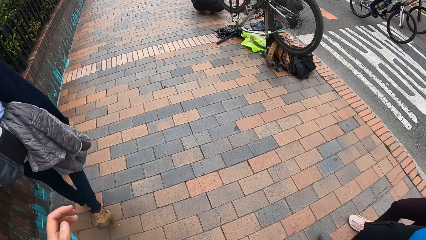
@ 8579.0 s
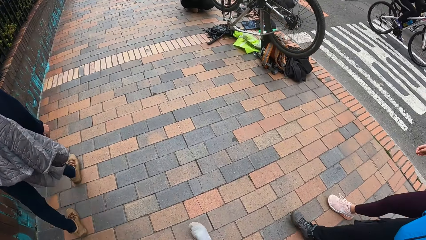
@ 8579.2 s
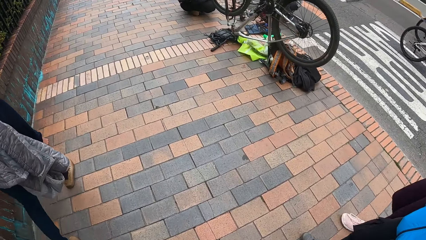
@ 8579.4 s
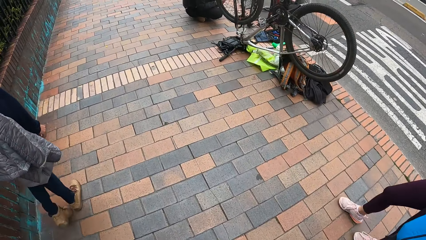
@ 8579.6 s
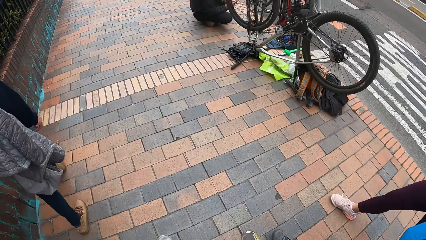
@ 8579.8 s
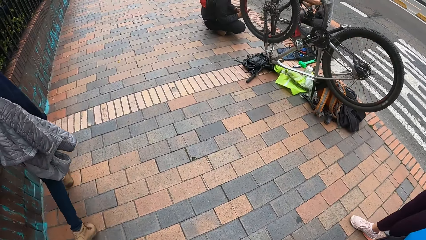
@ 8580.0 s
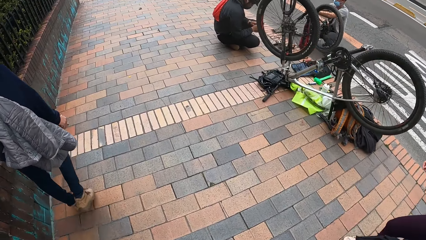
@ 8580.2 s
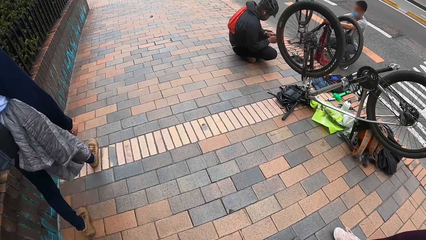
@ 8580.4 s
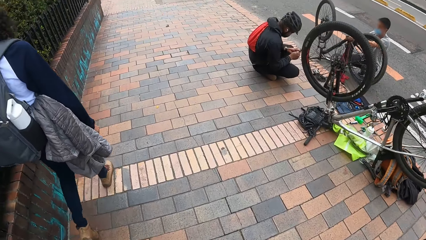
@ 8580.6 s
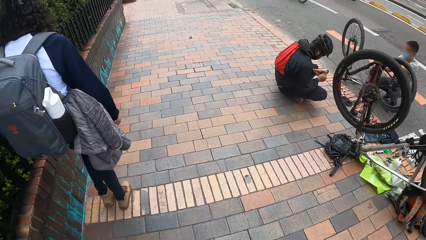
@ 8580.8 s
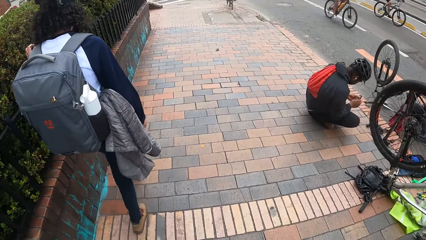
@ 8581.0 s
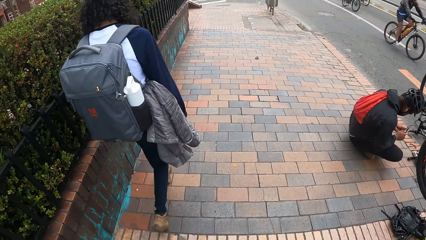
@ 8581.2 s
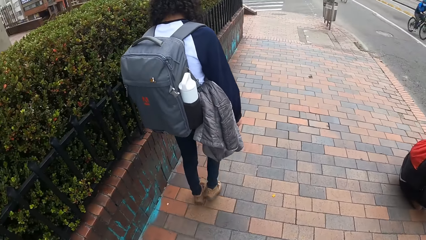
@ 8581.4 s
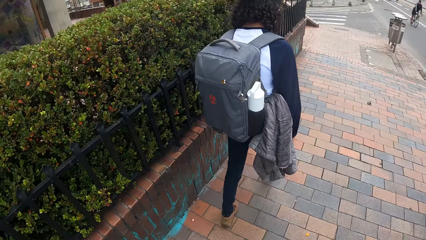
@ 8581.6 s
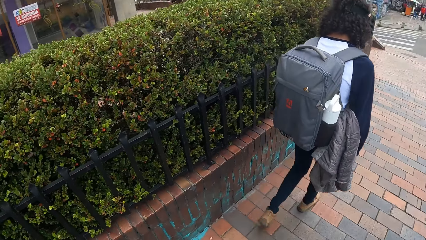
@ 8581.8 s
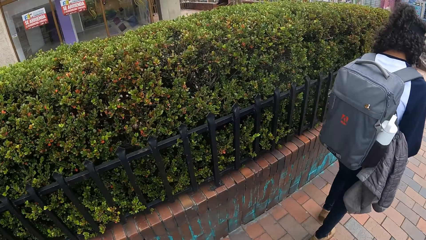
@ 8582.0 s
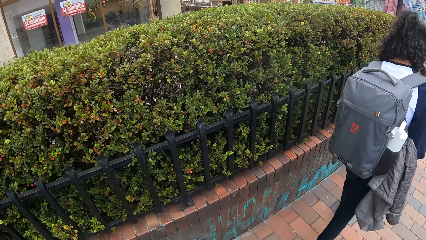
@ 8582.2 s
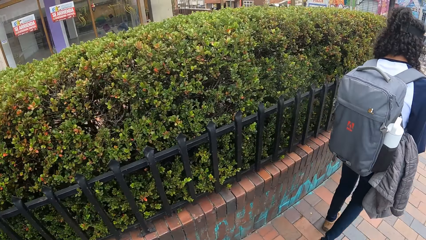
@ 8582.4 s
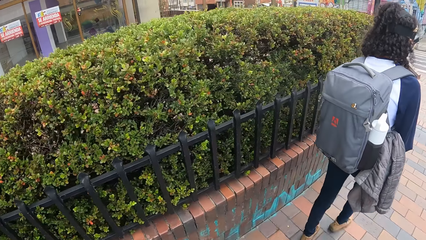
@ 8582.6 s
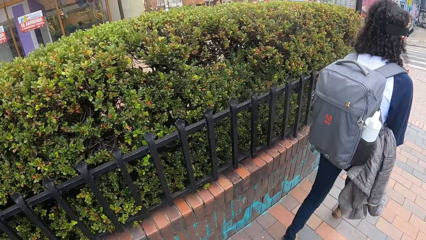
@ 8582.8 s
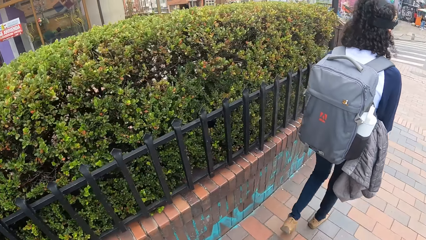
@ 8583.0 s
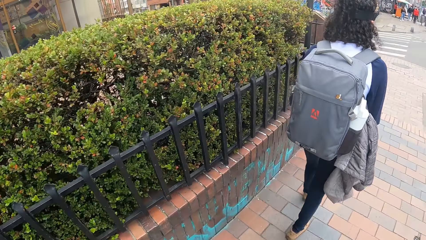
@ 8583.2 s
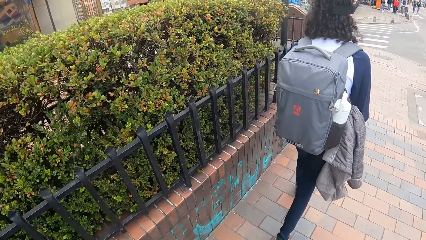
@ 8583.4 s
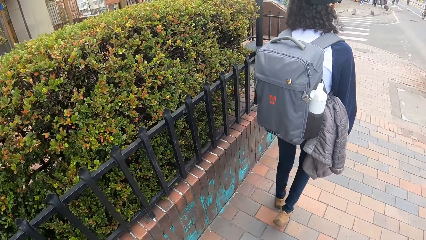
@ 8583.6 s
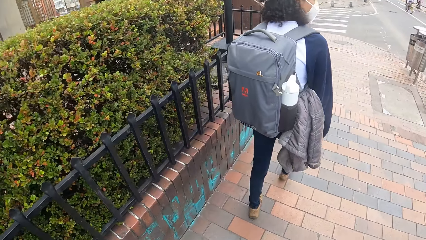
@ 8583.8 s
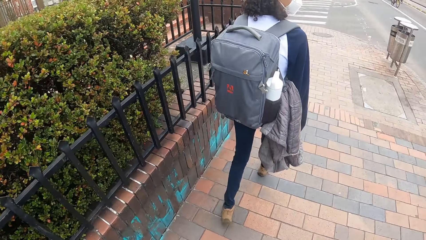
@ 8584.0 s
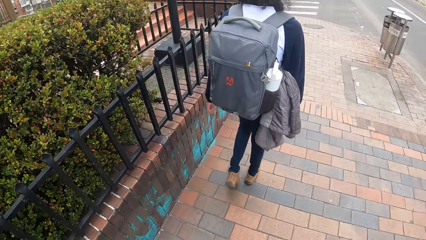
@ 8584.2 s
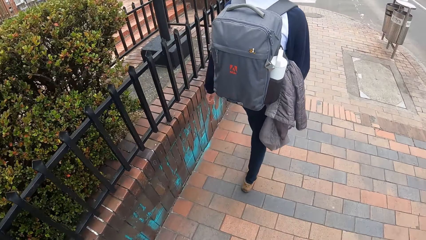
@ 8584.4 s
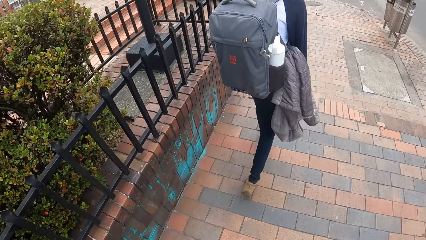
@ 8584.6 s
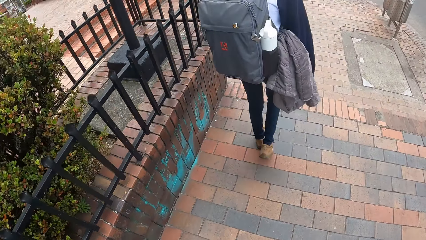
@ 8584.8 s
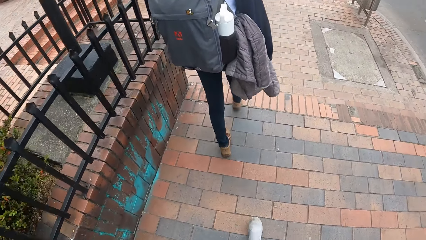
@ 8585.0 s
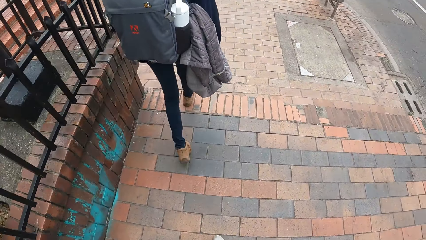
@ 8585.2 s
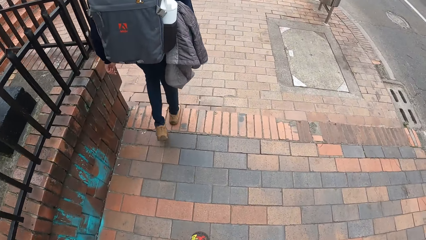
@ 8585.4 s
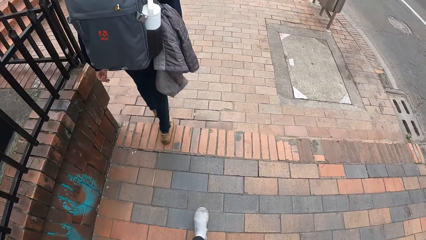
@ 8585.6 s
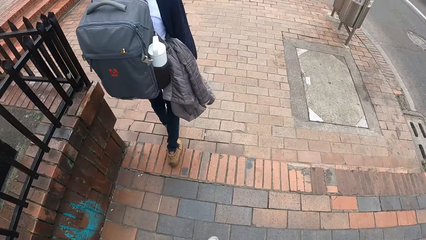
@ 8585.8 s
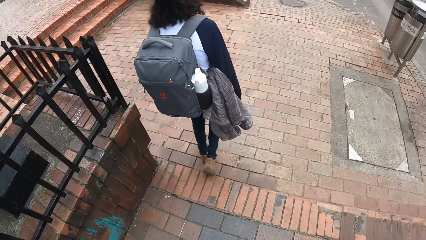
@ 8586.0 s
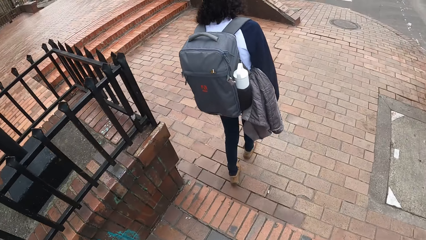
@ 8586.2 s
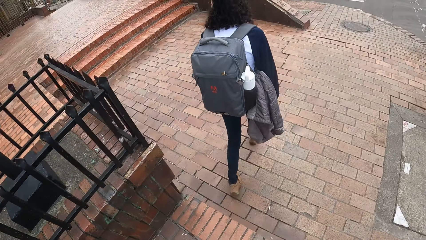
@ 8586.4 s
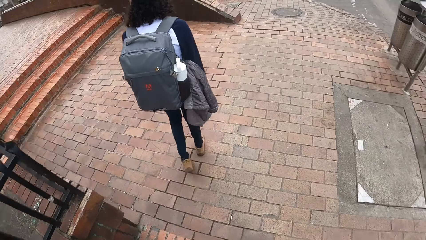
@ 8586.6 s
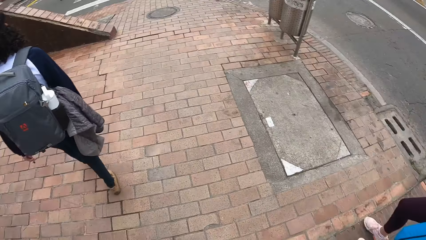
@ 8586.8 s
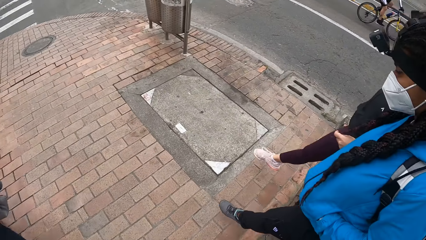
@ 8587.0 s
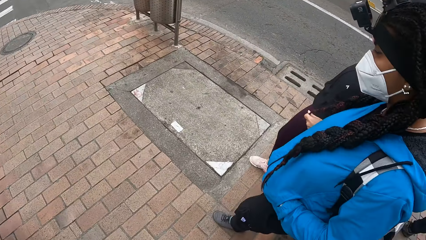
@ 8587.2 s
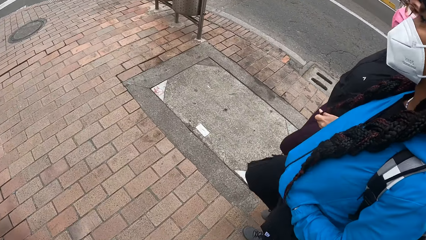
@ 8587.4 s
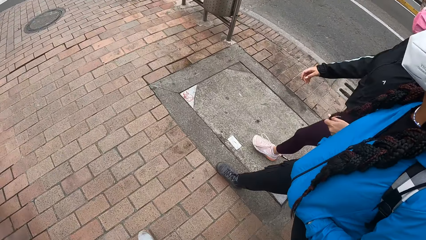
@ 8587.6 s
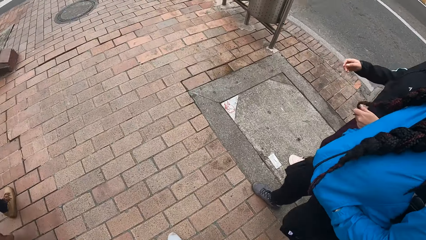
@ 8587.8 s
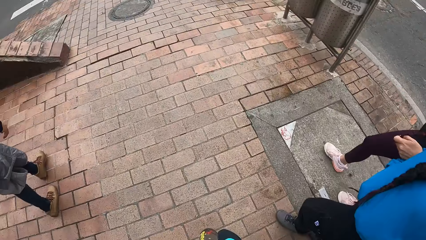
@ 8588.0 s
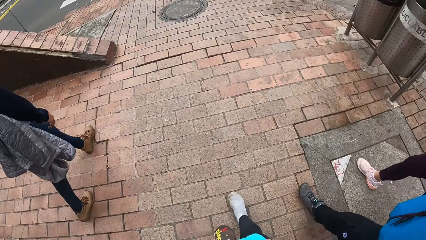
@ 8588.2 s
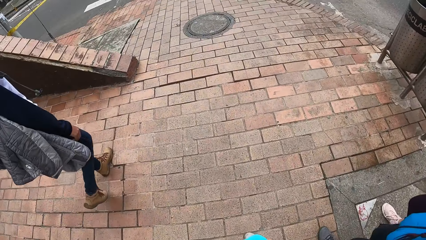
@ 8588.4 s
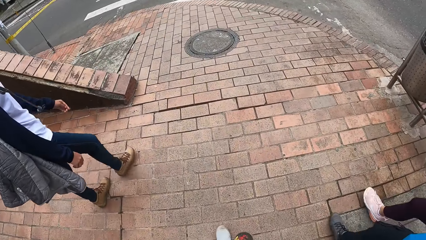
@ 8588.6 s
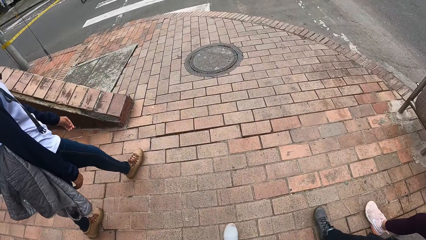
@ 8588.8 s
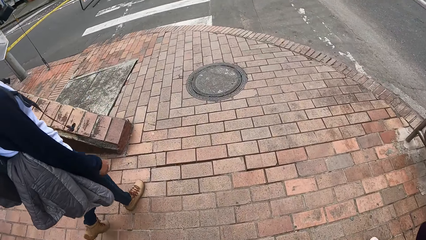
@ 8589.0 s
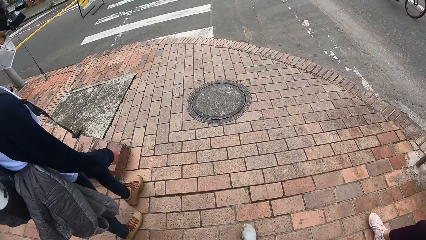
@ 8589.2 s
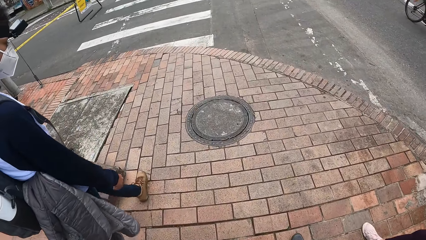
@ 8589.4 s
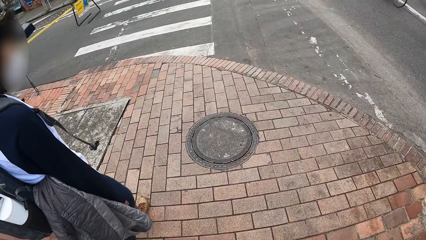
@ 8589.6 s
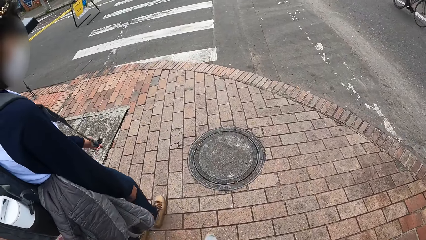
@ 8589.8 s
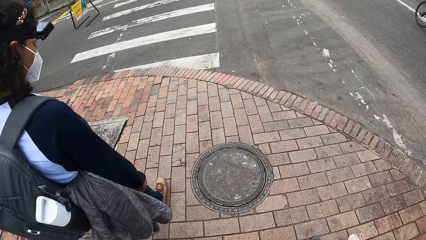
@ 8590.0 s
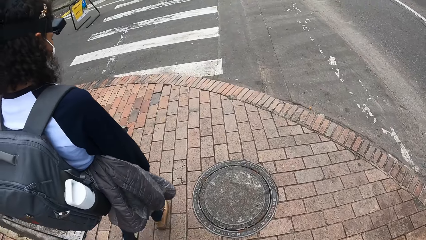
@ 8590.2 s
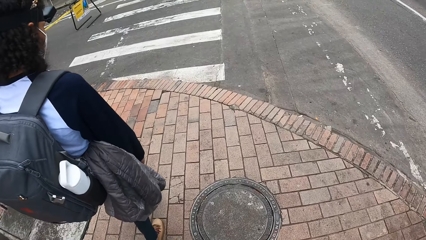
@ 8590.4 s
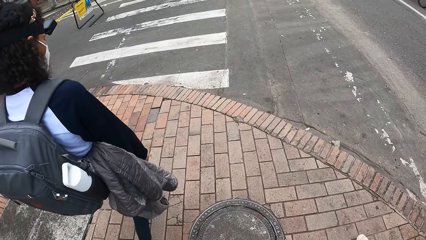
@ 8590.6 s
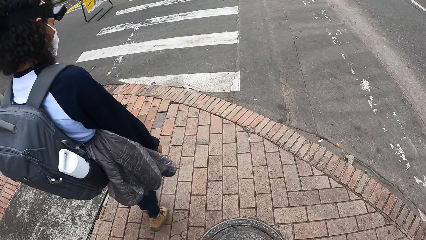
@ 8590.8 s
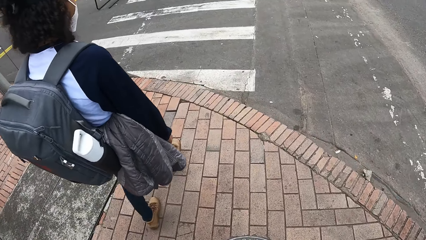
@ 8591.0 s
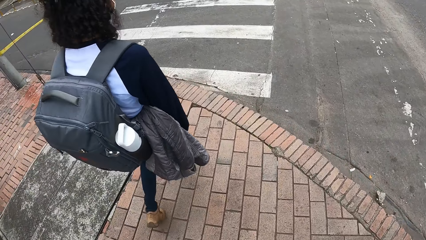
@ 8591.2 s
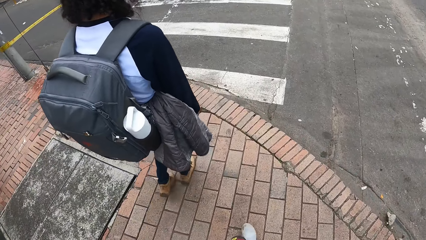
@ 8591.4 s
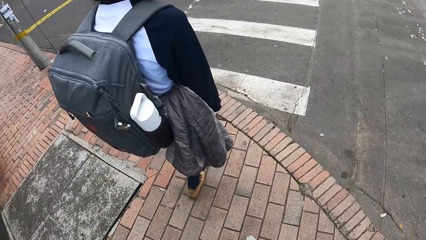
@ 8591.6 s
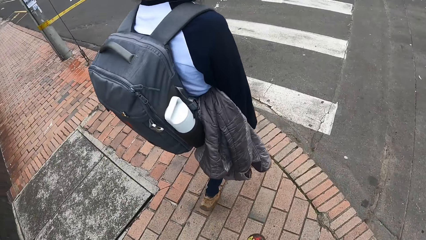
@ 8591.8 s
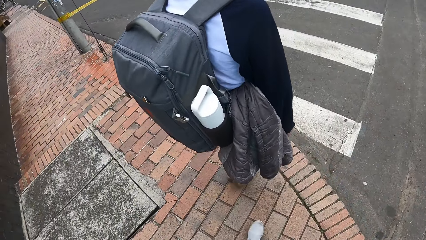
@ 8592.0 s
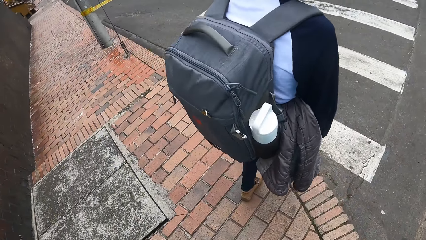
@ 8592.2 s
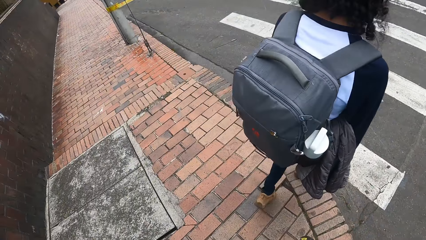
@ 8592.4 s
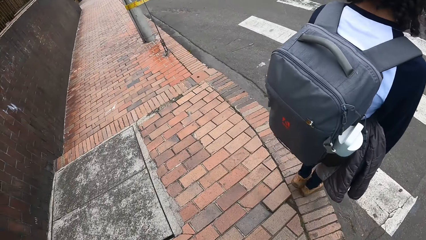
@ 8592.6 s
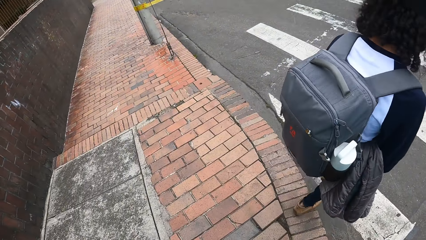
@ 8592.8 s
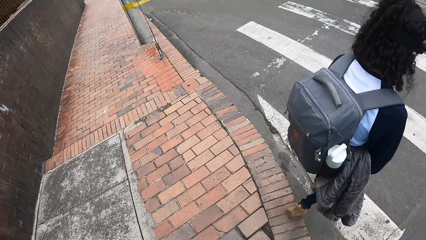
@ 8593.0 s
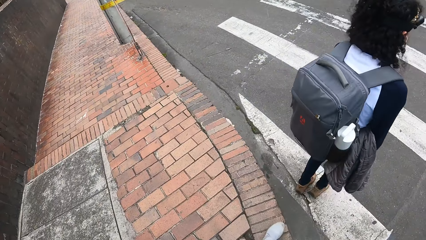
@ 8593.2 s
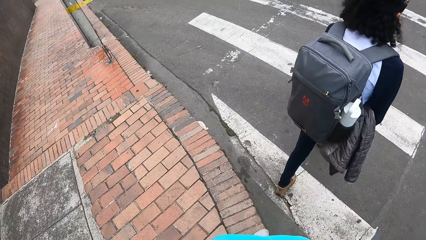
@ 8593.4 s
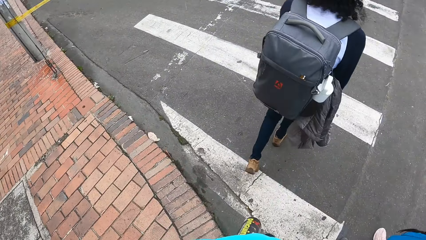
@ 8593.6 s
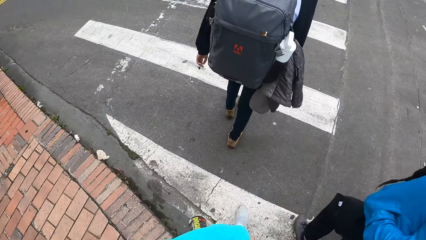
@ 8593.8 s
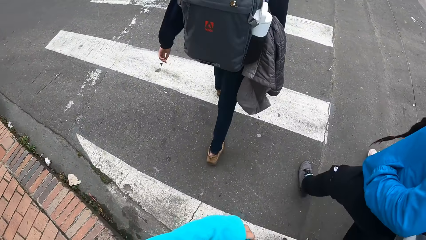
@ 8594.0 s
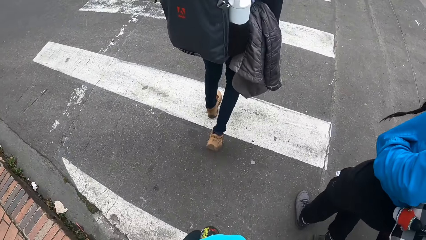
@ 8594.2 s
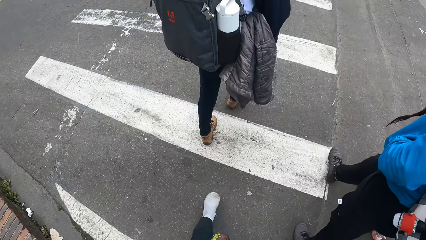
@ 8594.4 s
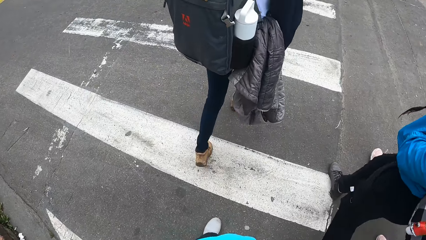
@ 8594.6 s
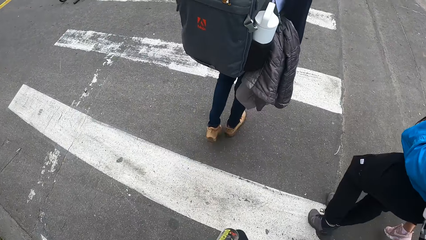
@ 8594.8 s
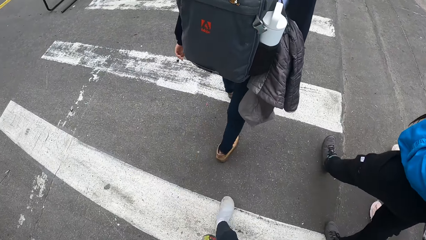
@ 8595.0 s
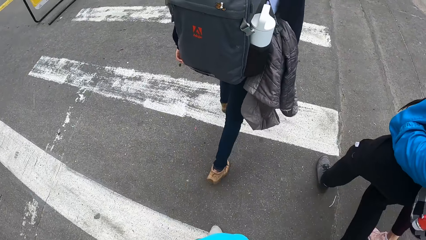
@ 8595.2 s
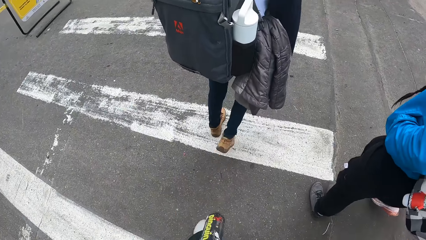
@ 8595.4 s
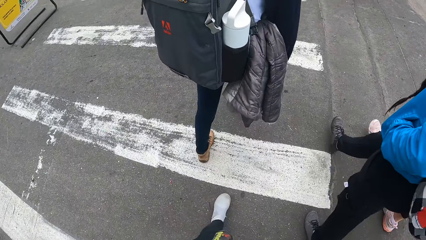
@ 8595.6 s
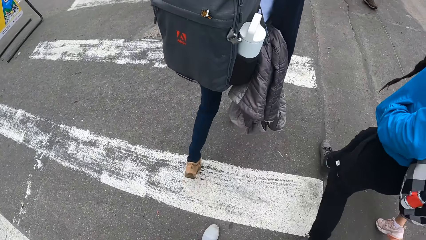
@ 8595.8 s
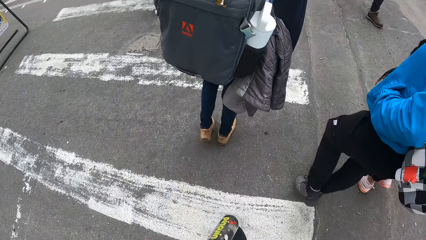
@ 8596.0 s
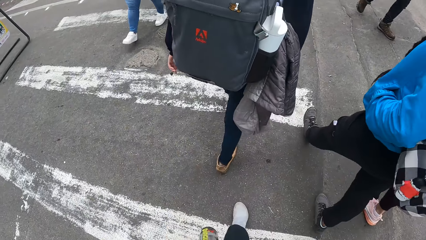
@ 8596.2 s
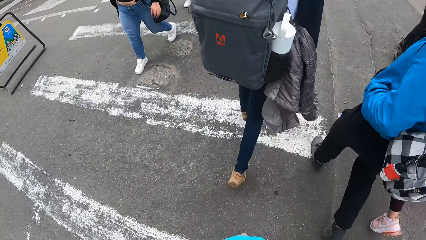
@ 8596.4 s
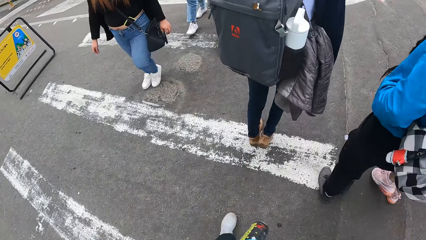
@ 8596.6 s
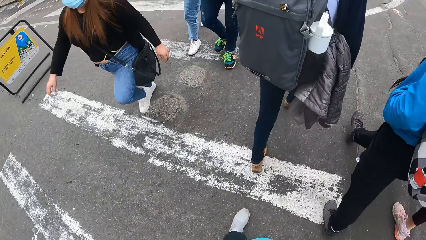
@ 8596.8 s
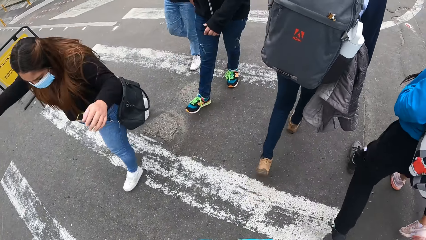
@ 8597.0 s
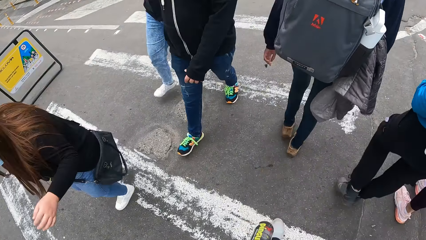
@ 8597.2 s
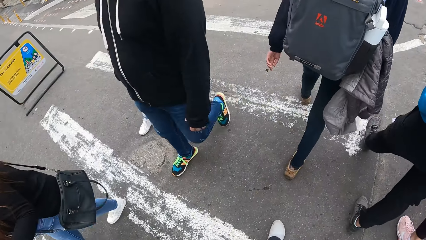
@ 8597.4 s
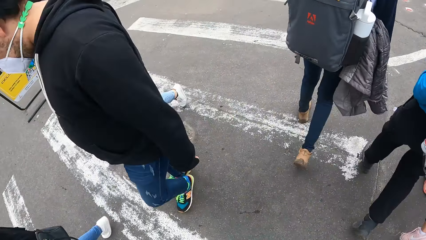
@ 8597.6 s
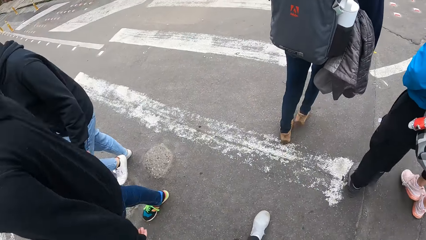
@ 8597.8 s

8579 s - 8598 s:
A woman walks along the road. The camera wearer walks across a pedestrian crossing with the group of people.
